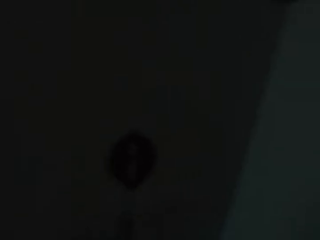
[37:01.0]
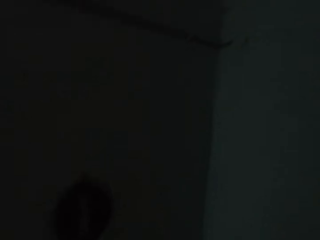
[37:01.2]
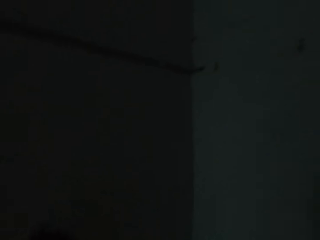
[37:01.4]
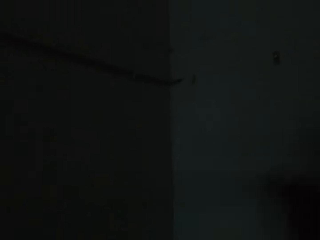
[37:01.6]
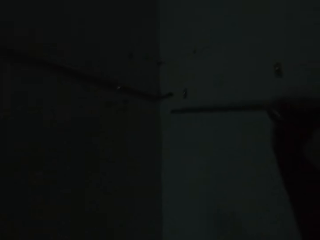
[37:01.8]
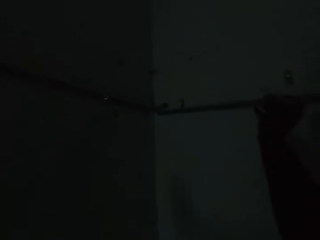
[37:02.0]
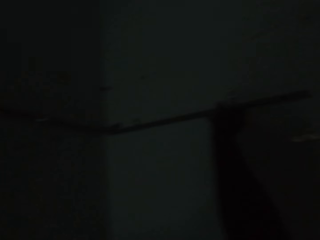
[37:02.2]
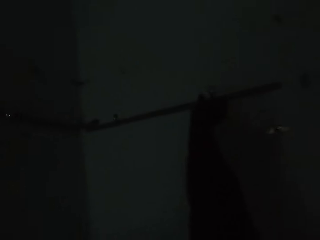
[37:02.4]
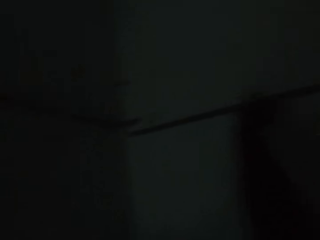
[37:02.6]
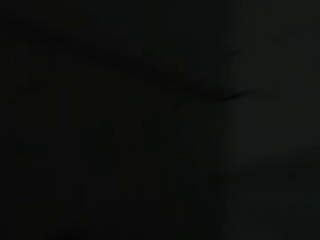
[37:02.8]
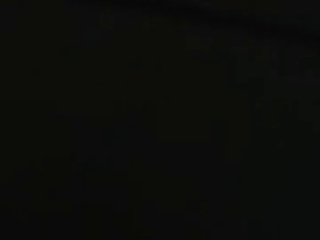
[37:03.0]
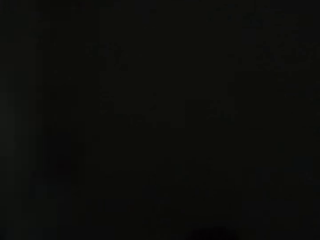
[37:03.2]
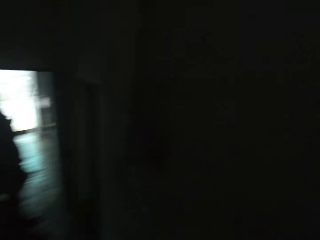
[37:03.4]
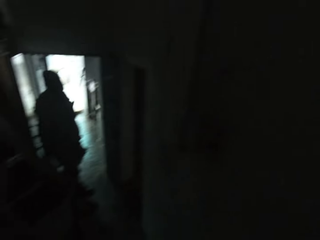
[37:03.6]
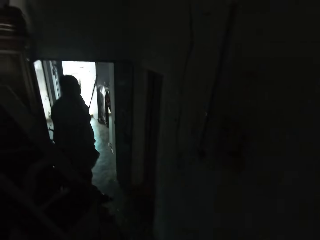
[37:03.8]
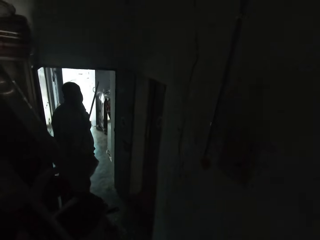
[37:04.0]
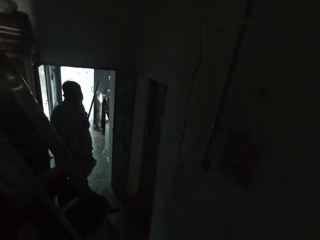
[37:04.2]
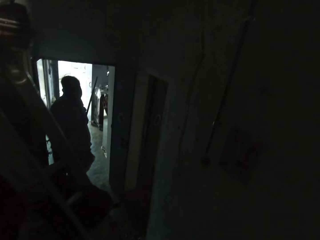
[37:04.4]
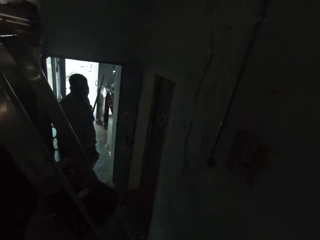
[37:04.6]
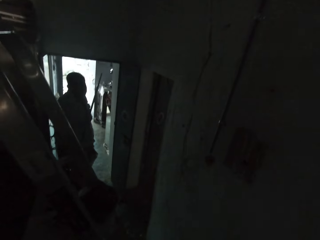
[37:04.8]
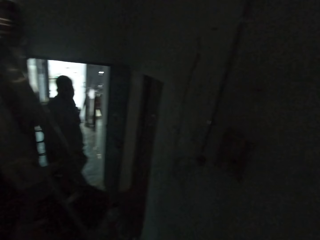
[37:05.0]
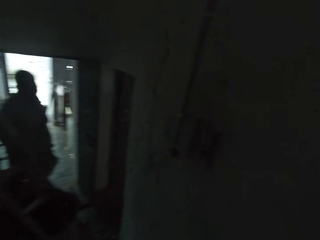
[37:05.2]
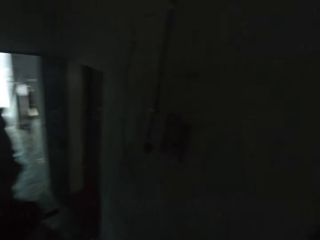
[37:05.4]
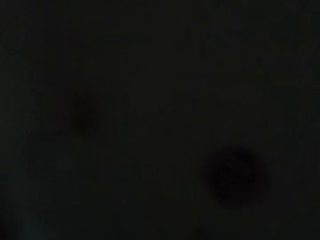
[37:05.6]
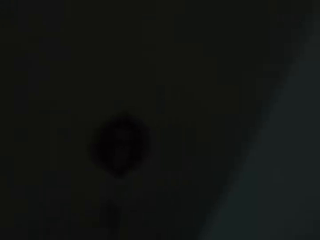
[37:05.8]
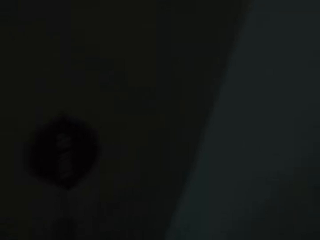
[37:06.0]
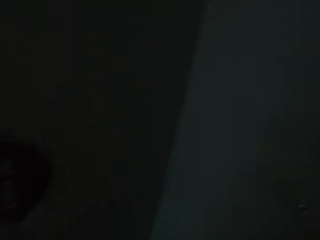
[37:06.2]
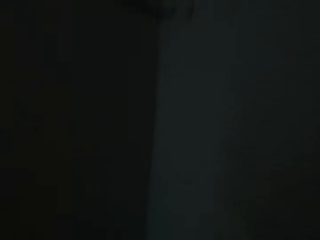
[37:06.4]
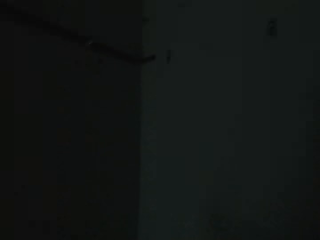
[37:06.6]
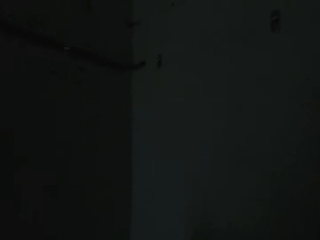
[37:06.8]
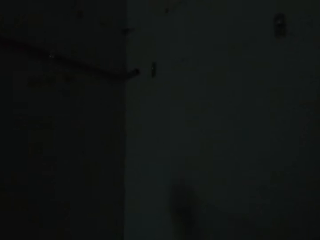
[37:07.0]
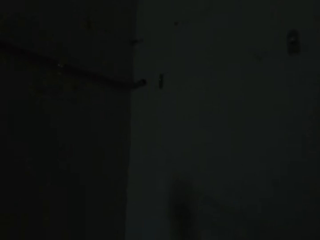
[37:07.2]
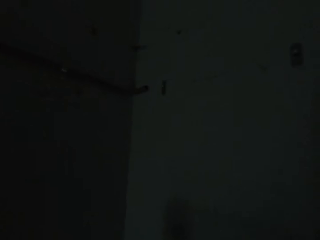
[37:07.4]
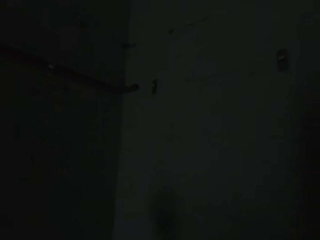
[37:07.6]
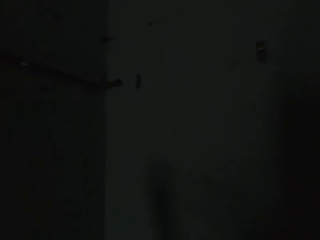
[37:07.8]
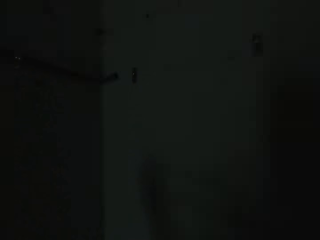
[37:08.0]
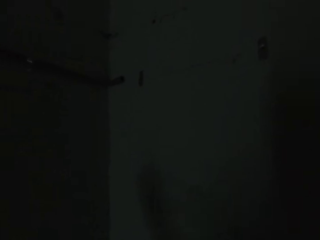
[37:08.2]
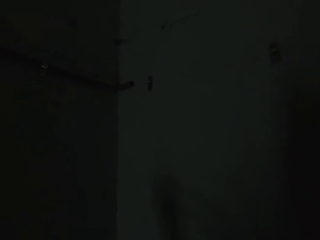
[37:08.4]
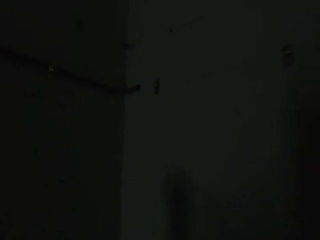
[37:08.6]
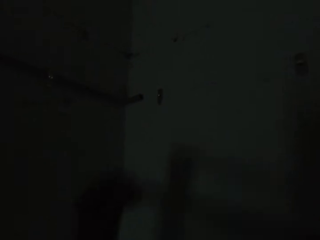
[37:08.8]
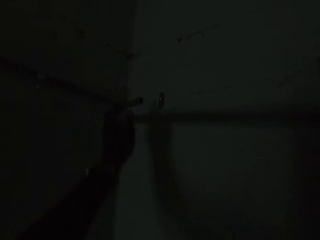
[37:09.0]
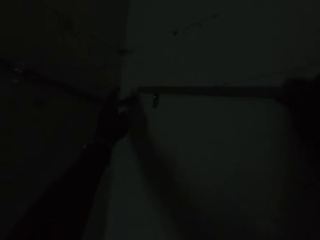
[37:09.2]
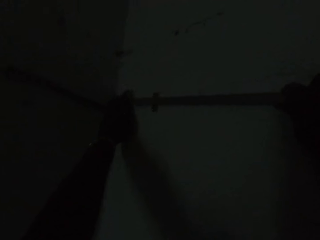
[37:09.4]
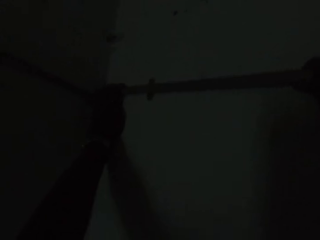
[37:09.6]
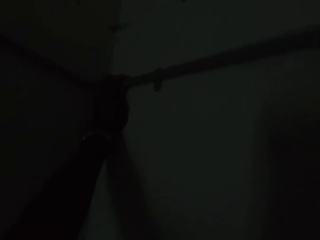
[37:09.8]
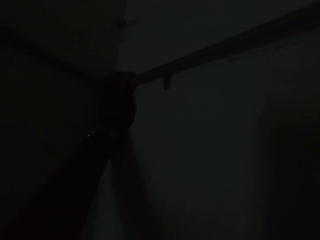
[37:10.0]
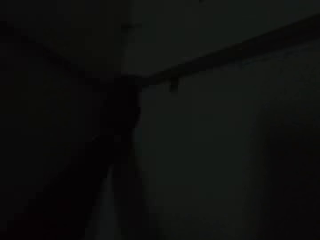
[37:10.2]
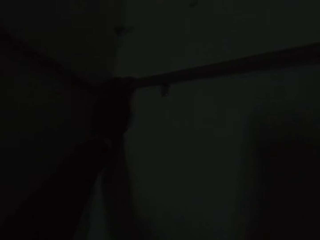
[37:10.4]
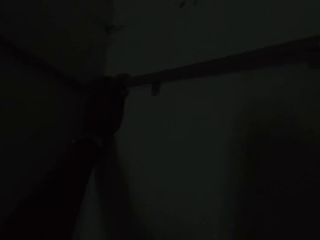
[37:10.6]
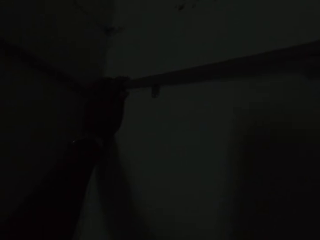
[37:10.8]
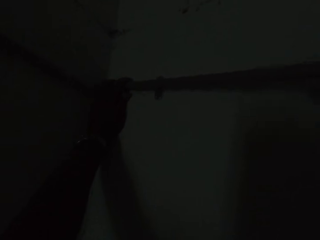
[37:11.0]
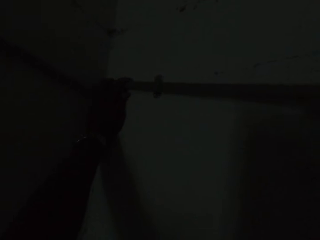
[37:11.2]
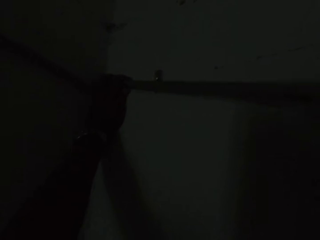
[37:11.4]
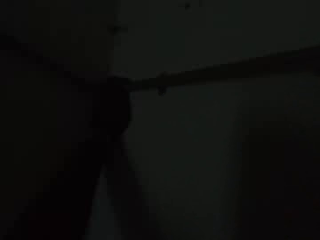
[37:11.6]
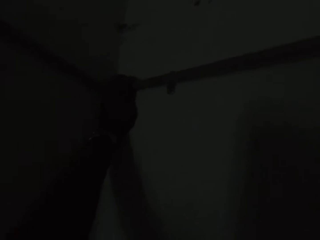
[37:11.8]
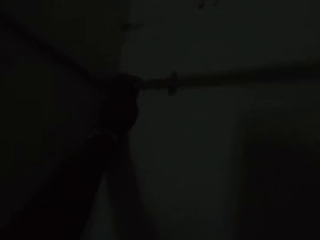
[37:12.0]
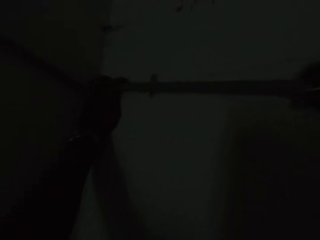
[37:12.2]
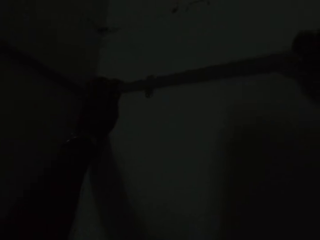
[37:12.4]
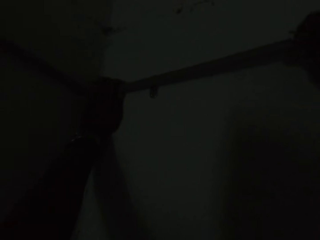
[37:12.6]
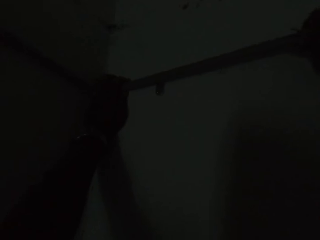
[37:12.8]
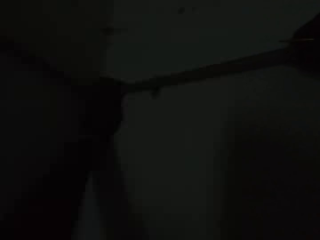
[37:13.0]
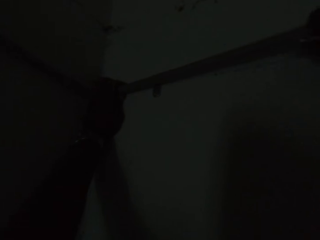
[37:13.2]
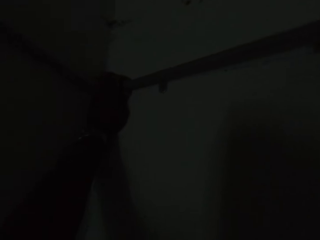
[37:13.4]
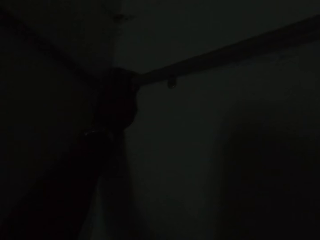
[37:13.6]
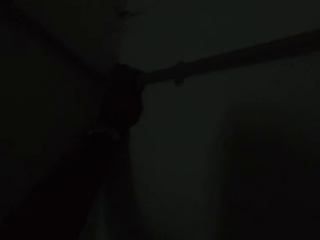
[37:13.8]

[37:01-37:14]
The camera wearer looks around. He puts a pipe on the wall with his right hand. He lifts a metal towards the wall. He looks around. He looks around at a person. He looks around at the wall. He looks around. He fixes the pipe in a pipe on the wall with his hands.

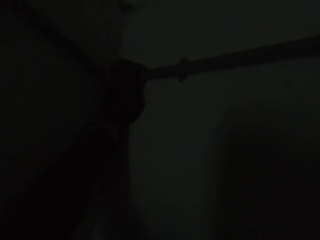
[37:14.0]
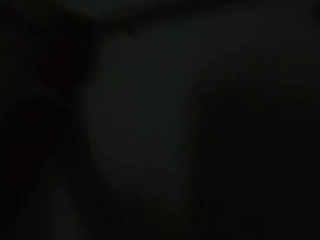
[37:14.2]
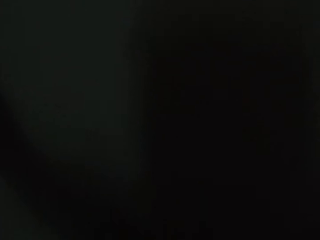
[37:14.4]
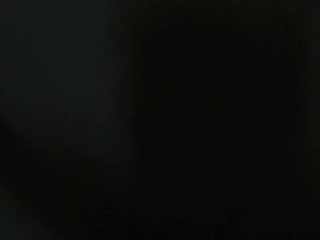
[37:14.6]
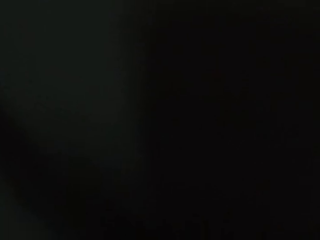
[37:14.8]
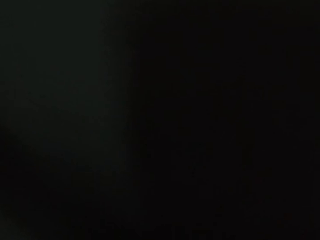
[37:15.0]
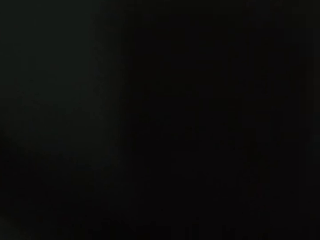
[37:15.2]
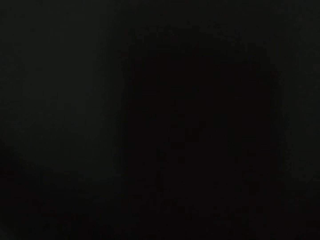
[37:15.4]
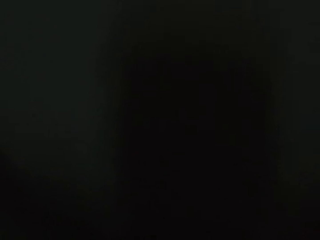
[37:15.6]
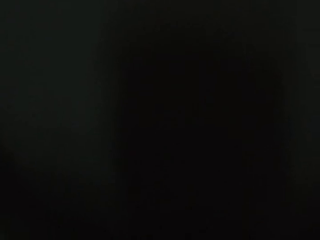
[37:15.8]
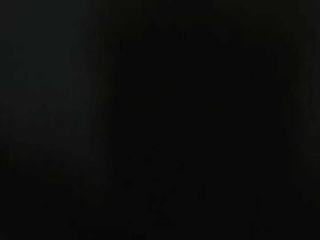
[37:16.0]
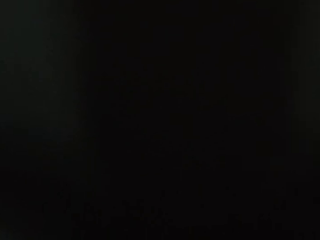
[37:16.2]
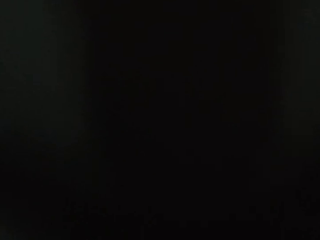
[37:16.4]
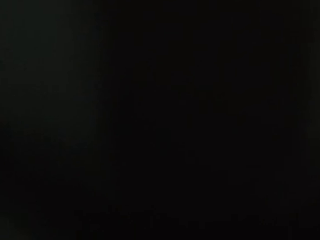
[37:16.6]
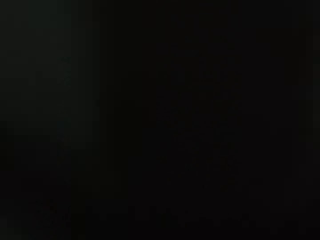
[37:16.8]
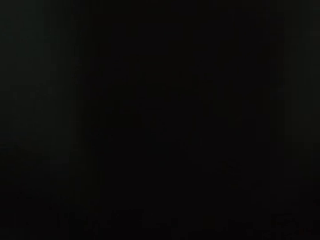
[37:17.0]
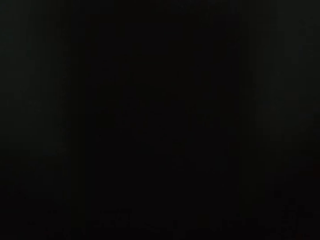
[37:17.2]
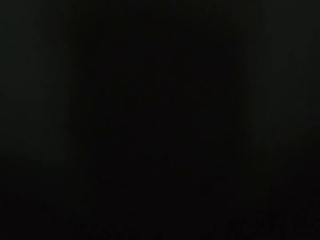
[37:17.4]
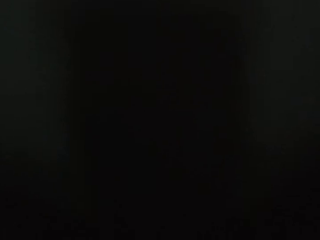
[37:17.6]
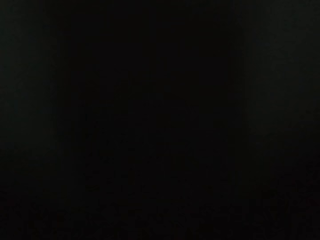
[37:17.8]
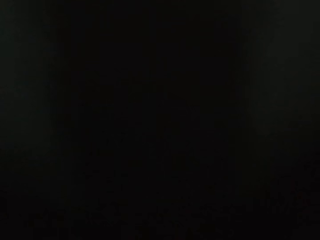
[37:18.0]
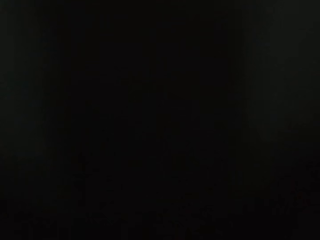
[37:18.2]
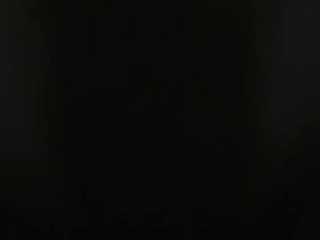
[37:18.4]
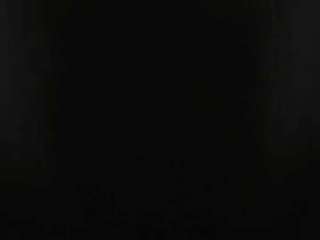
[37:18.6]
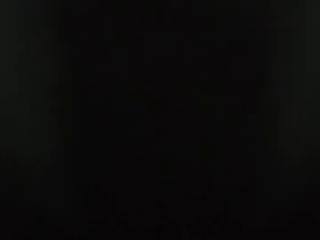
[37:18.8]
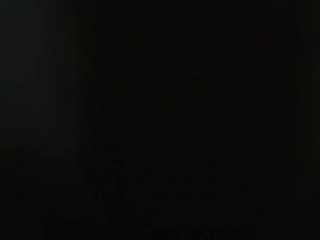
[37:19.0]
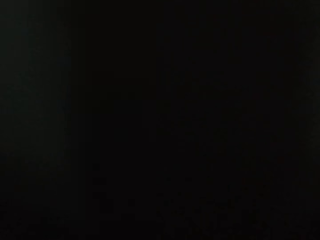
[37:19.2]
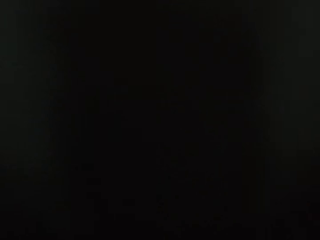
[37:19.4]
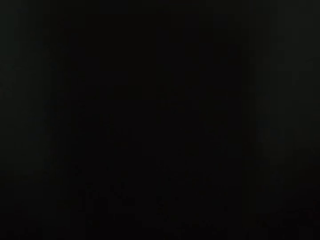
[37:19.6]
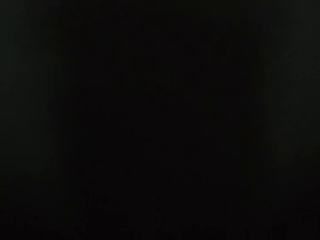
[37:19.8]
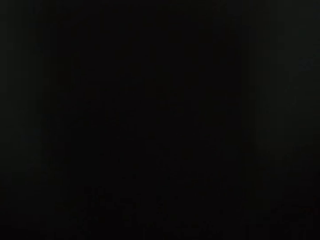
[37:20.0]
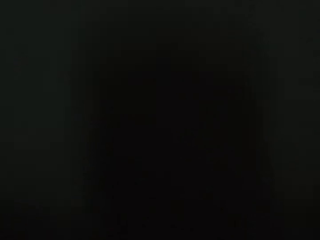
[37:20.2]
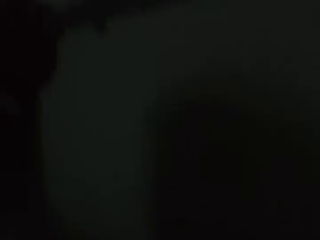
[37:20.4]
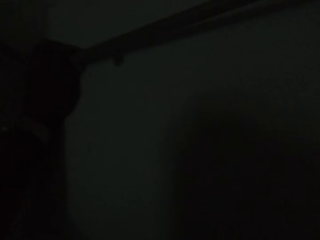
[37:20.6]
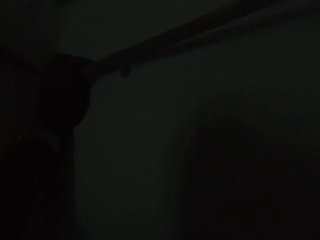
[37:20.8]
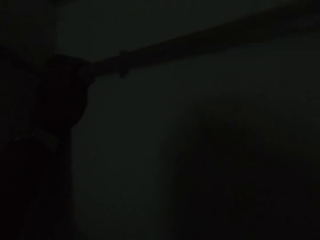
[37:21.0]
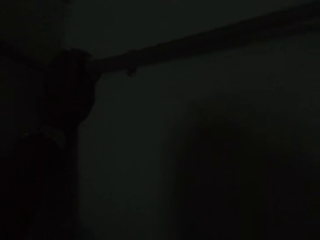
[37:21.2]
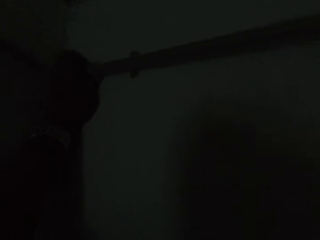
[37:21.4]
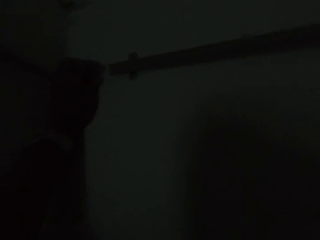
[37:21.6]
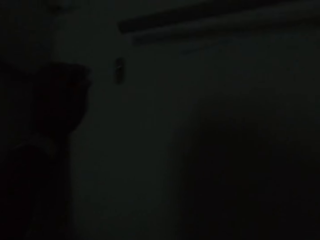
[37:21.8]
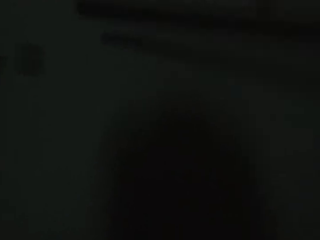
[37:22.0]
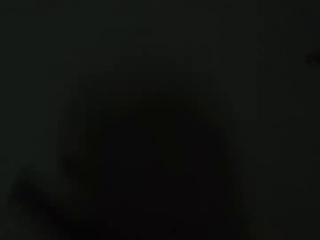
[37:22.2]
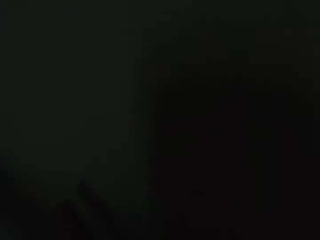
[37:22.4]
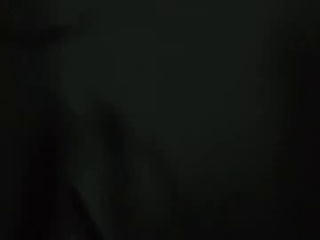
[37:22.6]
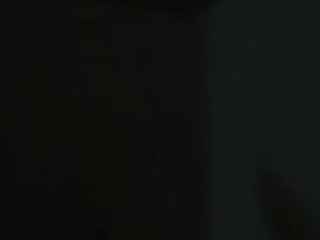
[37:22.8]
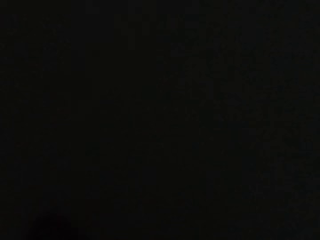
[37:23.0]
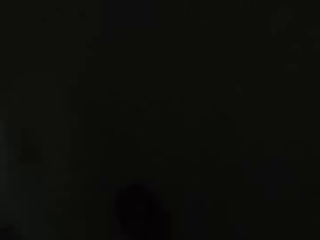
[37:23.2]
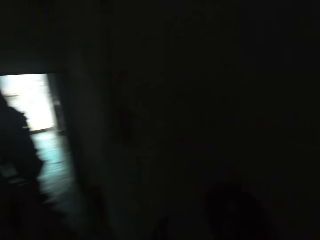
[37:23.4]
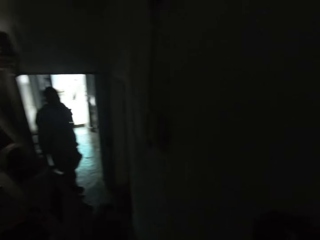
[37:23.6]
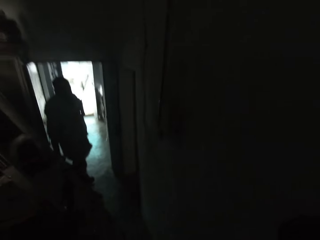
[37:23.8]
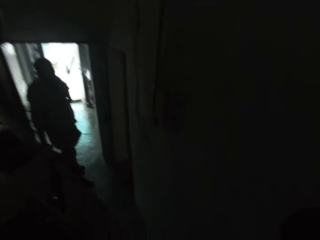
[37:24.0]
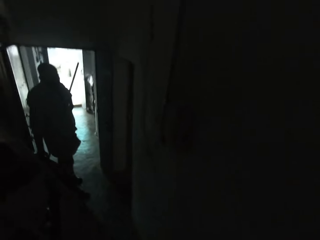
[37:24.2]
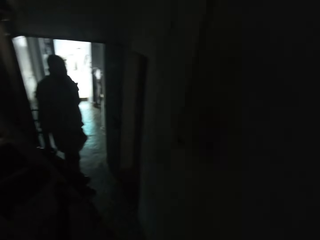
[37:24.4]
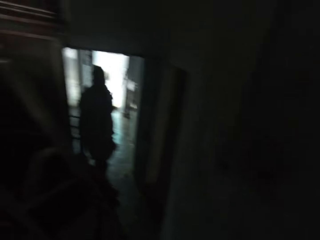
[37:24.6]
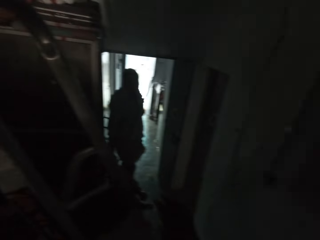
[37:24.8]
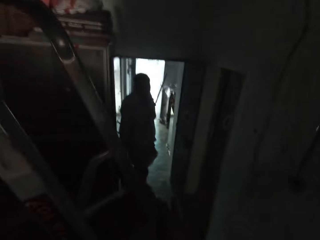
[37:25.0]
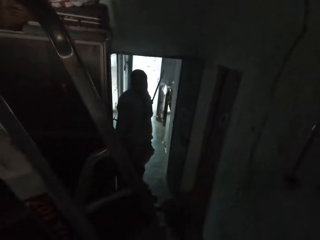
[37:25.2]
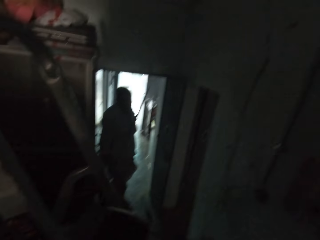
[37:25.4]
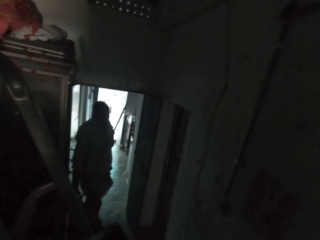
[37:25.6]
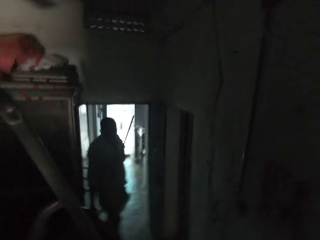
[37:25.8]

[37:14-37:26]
The camera wearer looks down. He fixes the metal using both hands. He removes the metal from the other metal on the wall with his right hand. He looks down. He looks down again. He looks around at the other person. He picks up something.
